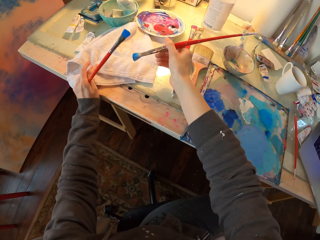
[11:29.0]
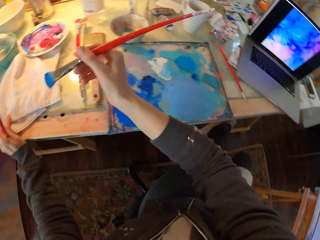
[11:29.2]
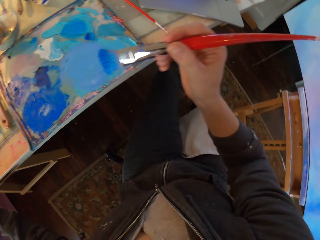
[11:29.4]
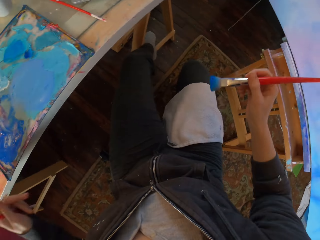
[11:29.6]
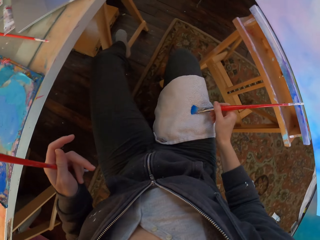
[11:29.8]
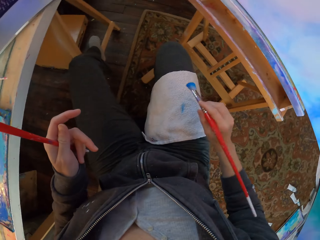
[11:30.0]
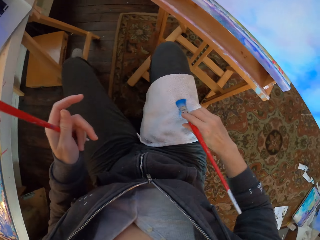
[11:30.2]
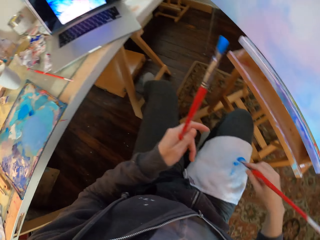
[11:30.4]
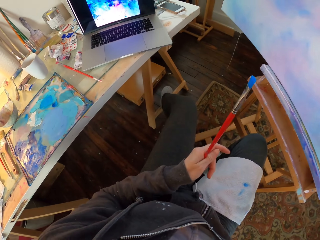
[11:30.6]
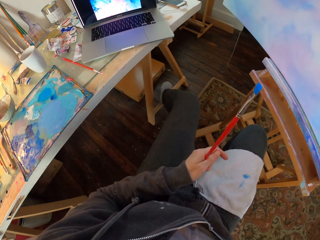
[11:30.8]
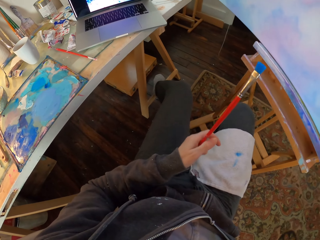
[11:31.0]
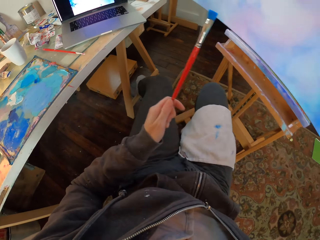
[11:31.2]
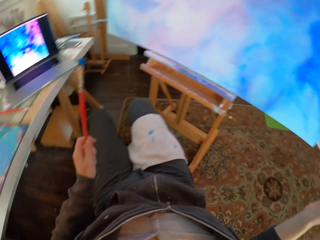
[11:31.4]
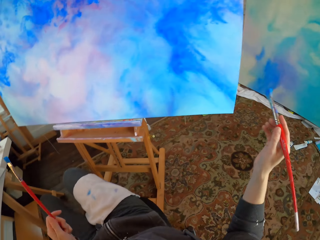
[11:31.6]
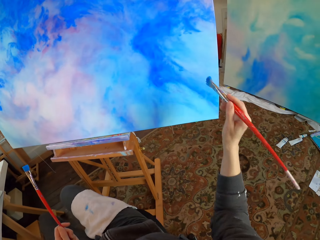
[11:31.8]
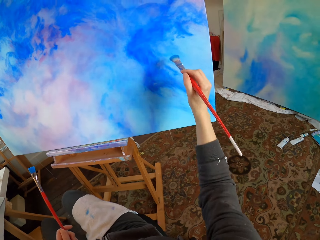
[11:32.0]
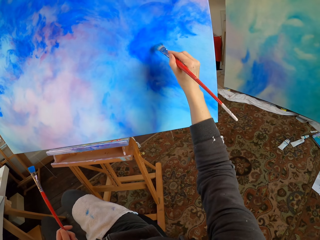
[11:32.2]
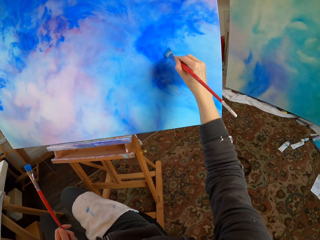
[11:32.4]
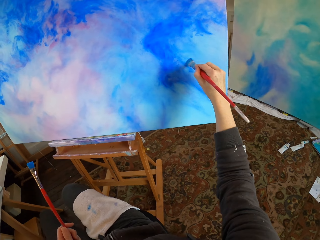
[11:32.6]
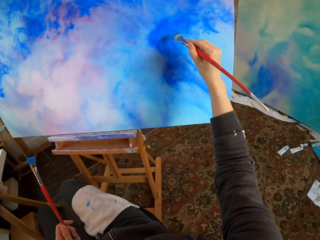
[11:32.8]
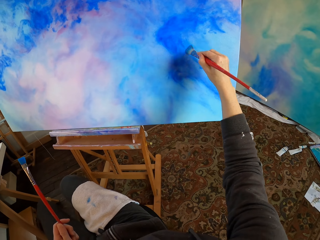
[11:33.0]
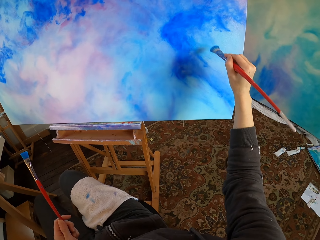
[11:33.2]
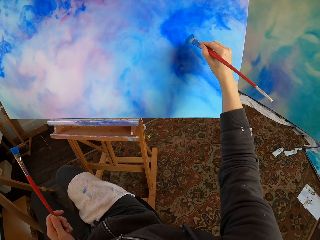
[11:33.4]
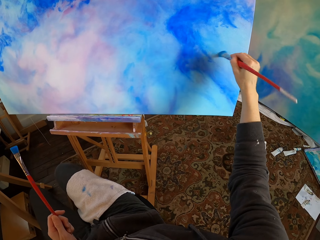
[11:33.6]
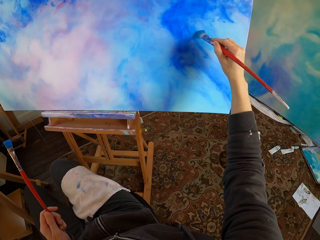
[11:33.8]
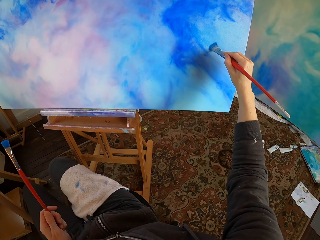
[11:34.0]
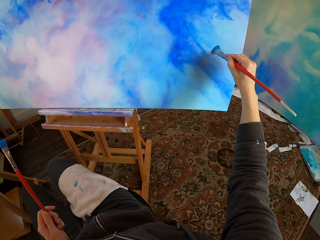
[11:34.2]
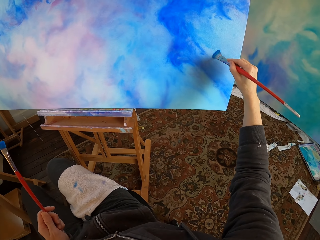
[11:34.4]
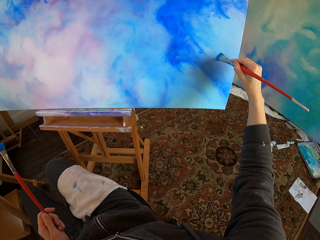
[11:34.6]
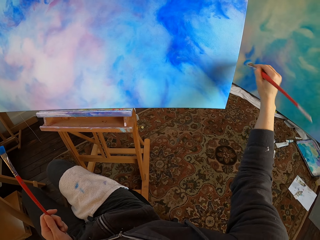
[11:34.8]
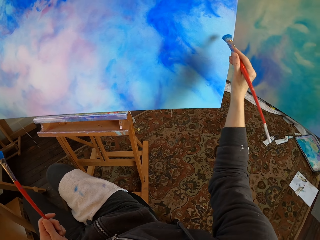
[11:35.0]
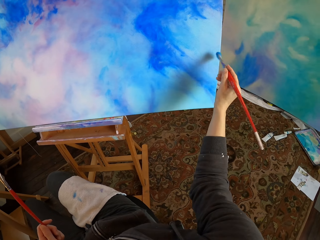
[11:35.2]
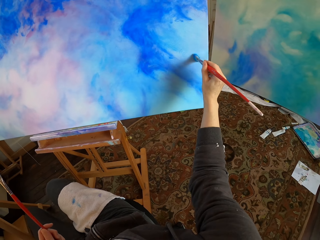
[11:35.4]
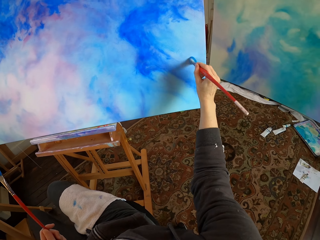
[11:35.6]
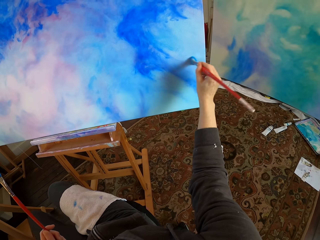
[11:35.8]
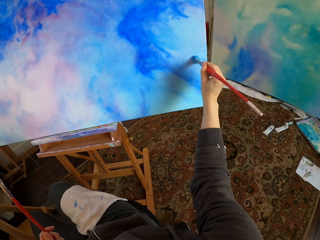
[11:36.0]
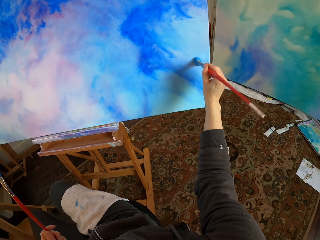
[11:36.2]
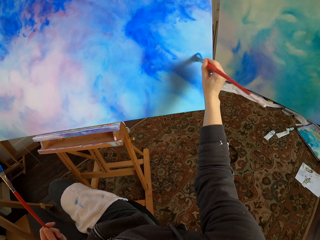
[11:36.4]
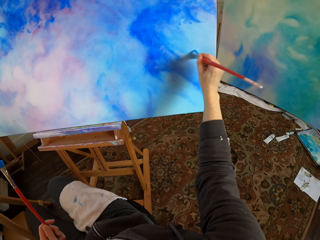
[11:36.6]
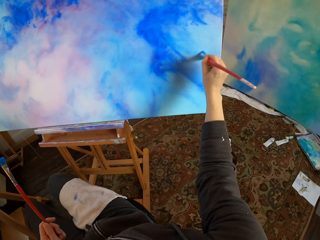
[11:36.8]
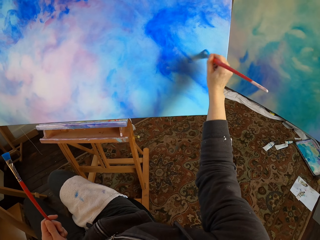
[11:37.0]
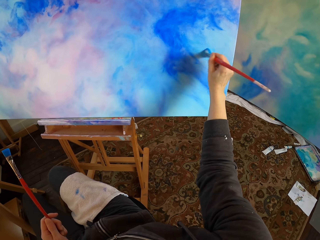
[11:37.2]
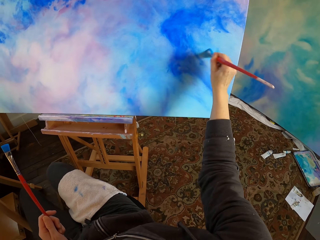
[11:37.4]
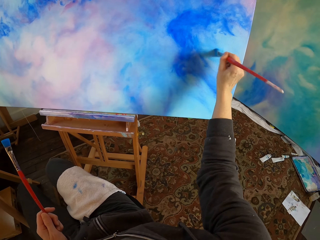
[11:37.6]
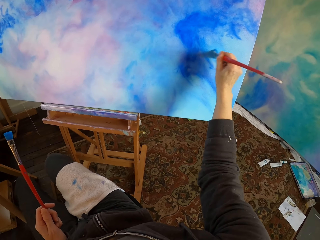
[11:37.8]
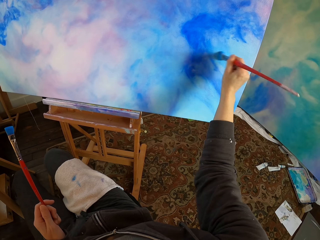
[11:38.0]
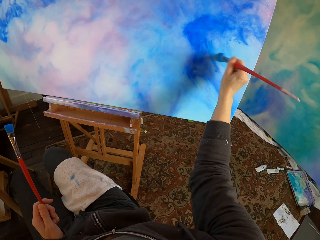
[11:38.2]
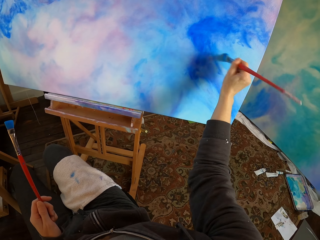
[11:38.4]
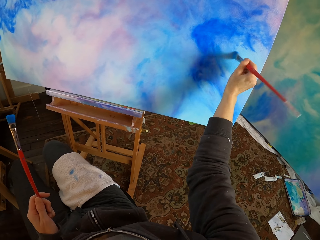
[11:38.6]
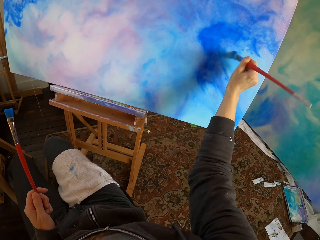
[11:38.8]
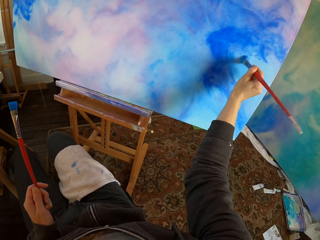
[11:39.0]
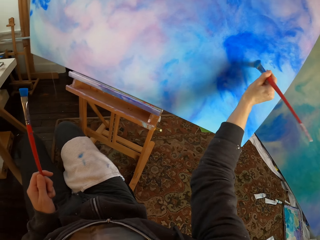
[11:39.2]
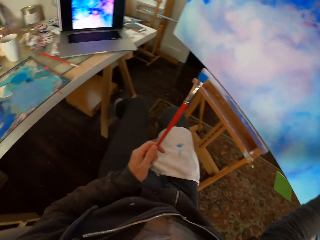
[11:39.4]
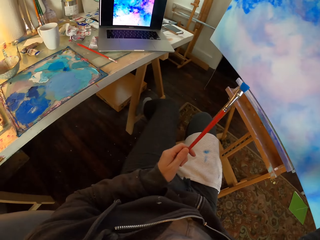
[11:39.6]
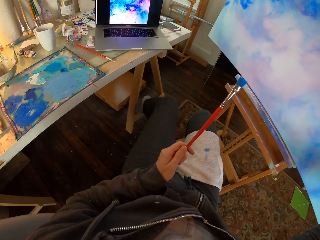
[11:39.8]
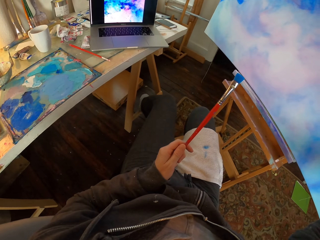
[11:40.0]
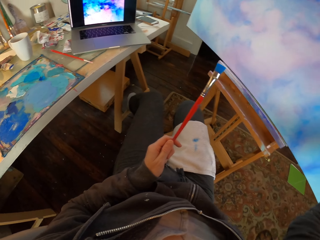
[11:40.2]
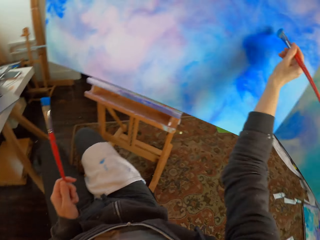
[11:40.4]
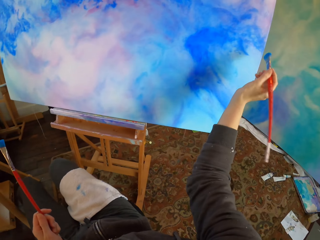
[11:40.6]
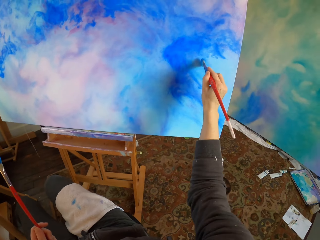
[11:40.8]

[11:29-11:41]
The camera wearer moves the brush to the left. He removes excess paint from the brush using the towel on his thigh. He paints the board using the paint brush.

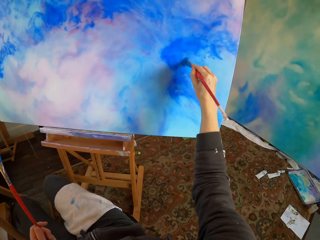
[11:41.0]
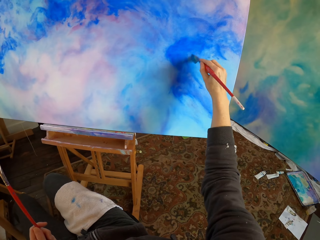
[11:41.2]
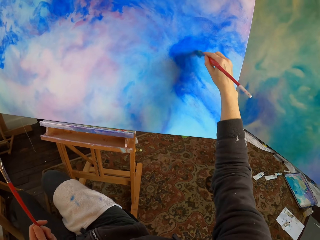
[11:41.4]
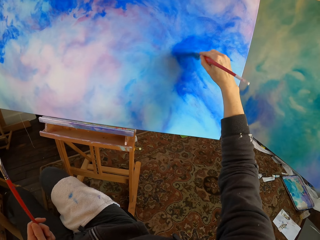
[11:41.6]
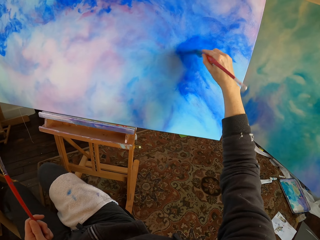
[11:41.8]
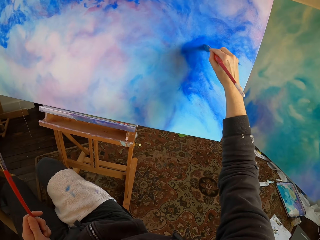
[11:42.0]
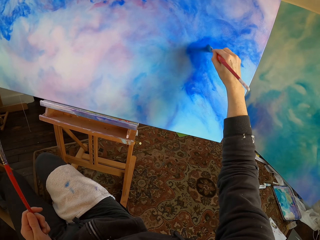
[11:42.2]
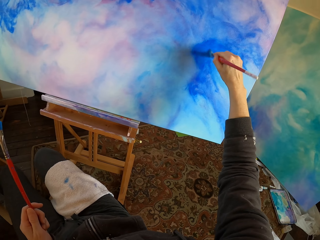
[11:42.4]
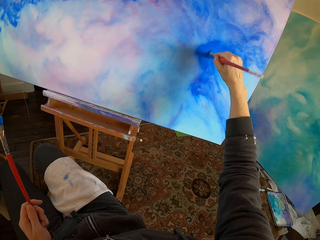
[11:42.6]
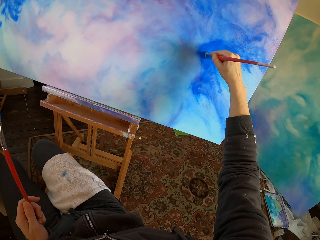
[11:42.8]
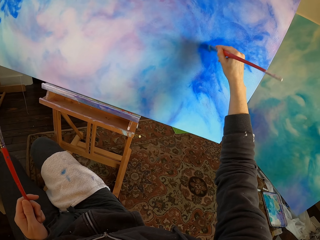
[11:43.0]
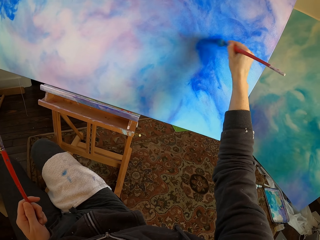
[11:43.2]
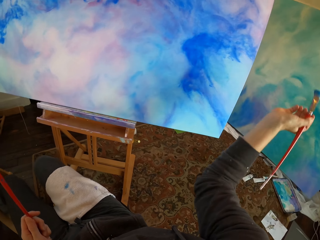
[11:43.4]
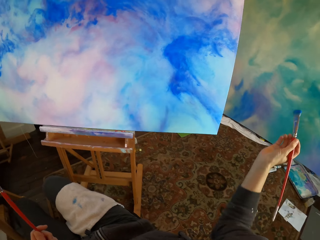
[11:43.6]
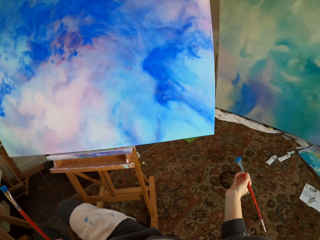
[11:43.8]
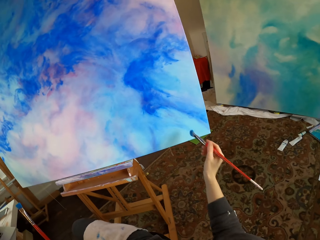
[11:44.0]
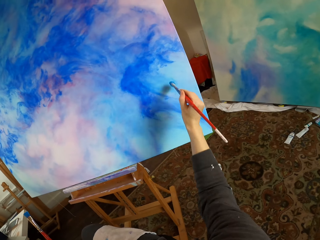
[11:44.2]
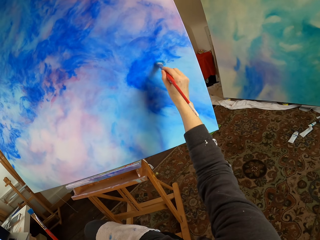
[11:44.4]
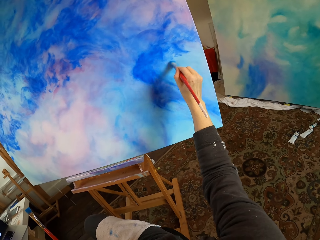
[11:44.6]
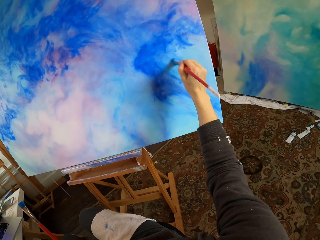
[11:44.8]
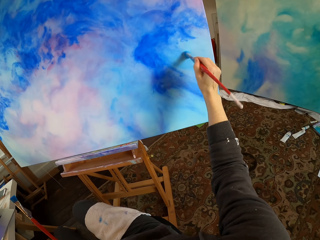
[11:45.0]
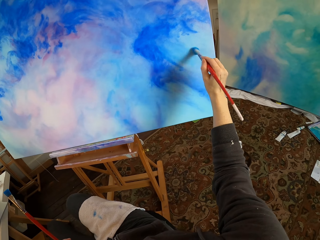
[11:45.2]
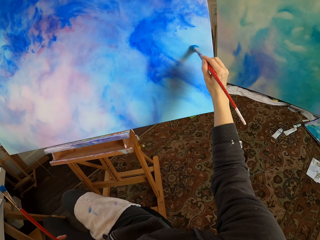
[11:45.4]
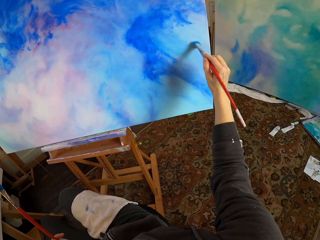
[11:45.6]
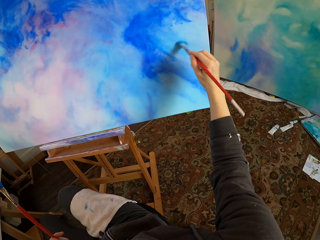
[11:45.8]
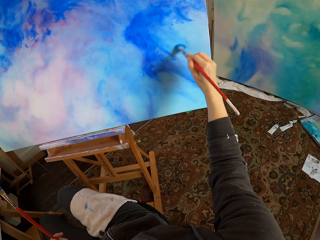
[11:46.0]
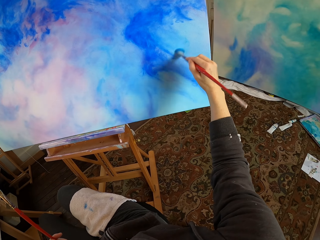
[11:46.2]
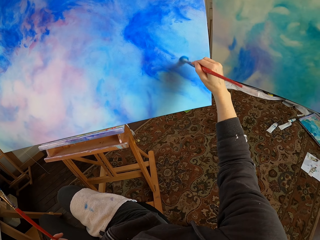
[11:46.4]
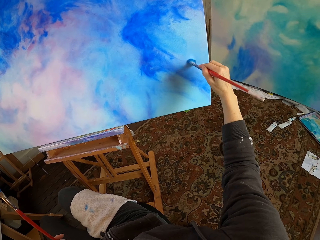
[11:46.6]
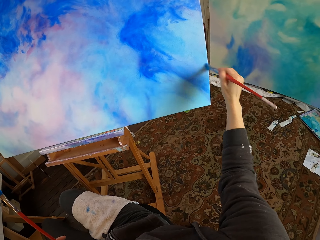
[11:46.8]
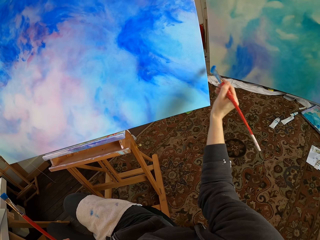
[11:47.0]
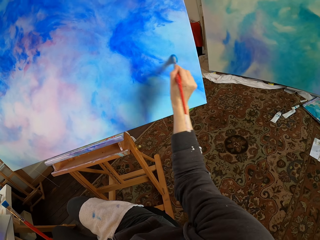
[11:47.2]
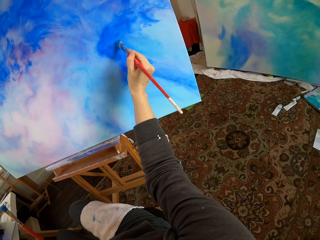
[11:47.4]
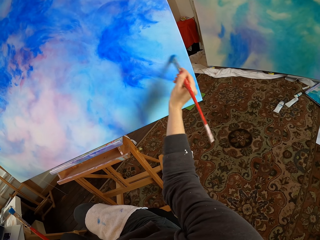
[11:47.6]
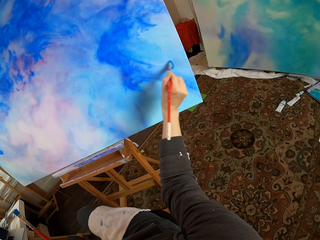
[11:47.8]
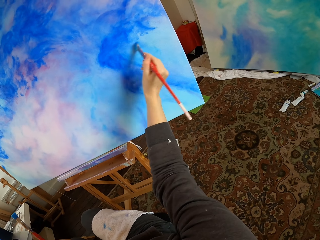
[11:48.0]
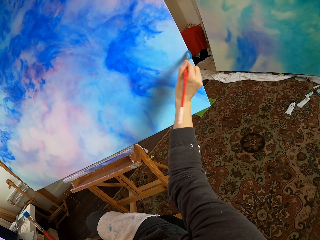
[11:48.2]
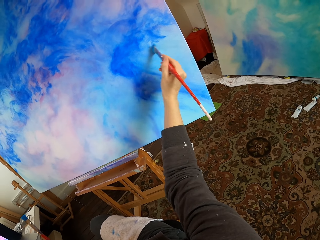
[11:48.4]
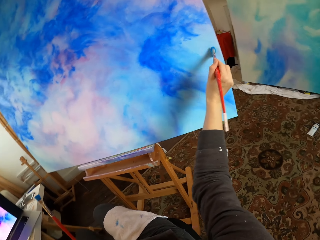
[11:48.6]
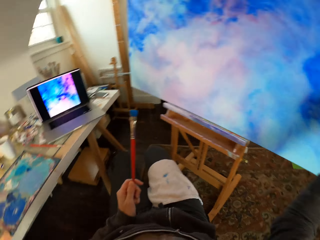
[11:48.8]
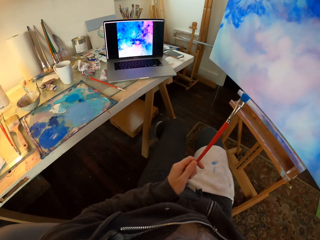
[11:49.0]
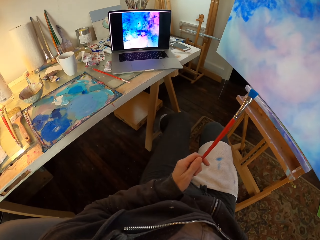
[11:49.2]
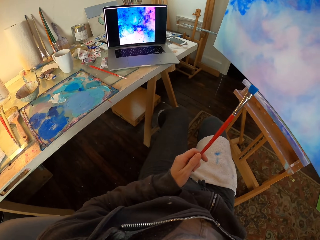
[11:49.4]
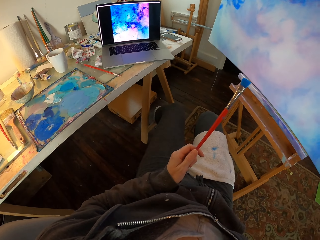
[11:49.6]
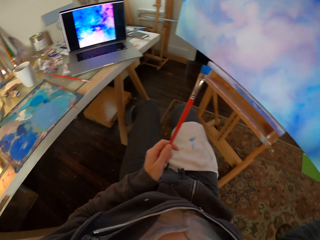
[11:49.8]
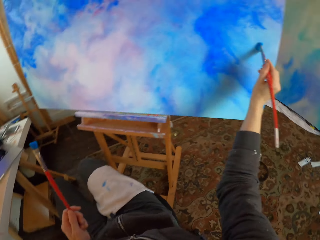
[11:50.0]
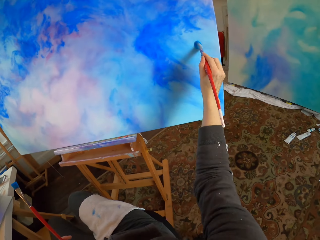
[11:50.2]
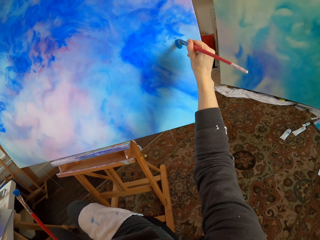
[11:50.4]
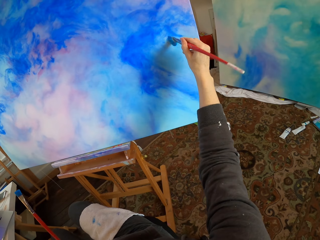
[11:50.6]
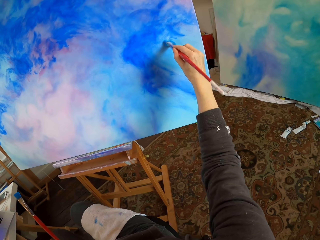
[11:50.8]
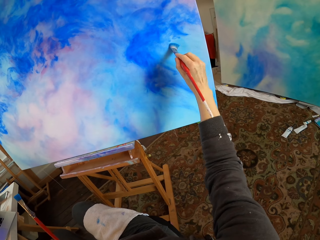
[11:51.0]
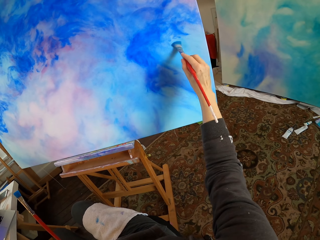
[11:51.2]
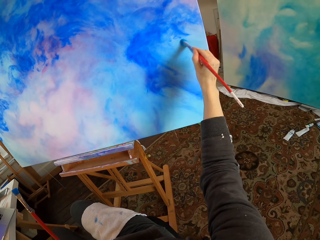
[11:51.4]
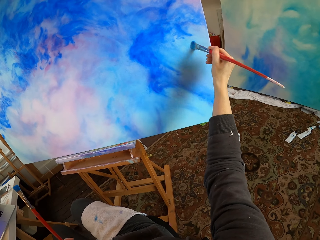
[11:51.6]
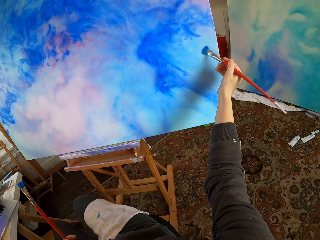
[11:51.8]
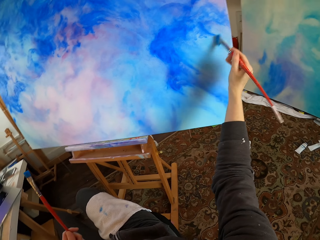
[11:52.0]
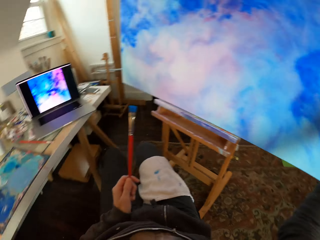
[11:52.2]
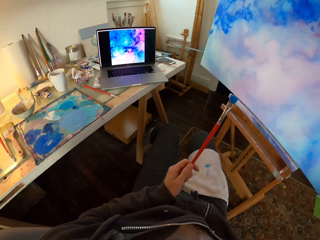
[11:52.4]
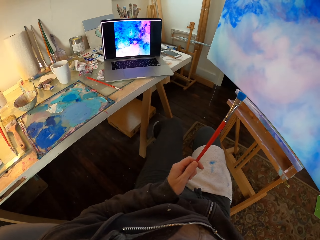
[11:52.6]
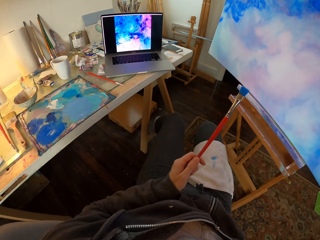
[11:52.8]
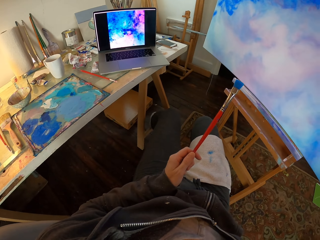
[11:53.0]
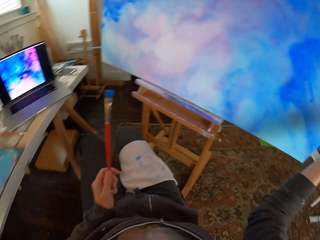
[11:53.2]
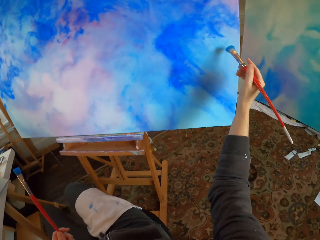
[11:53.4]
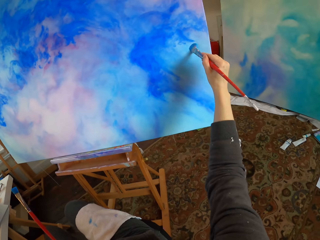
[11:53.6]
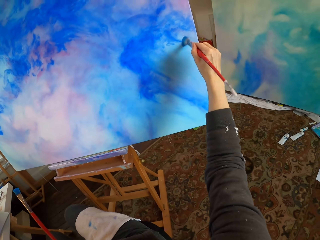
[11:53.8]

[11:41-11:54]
The camera wearer drops his hand carrying the paint brush. He lifts the hand carrying the paint brush.
